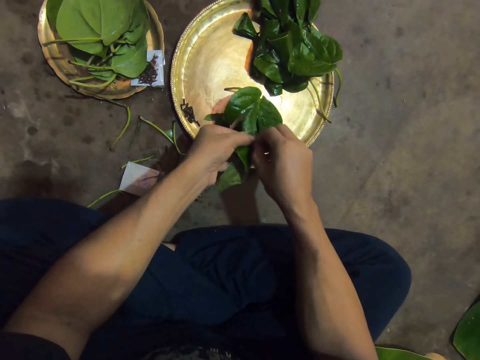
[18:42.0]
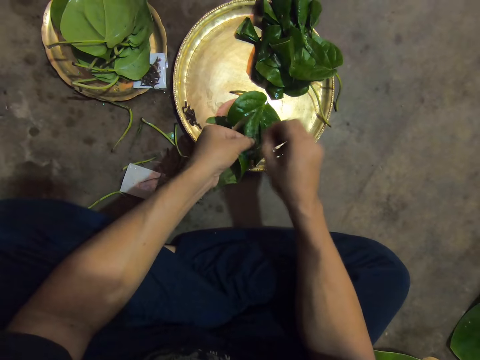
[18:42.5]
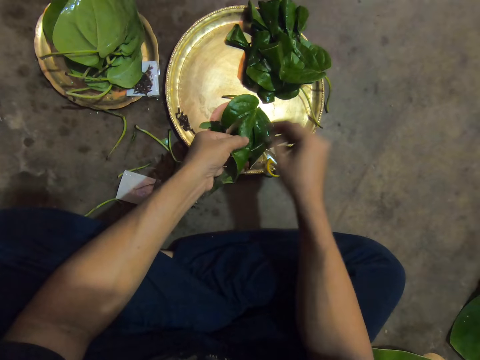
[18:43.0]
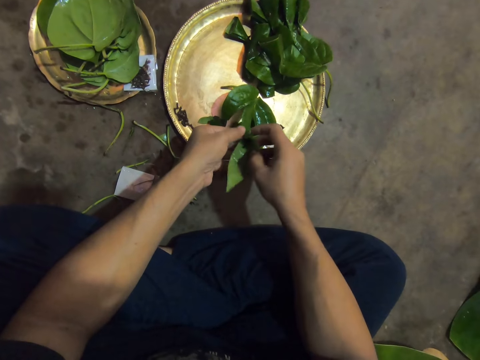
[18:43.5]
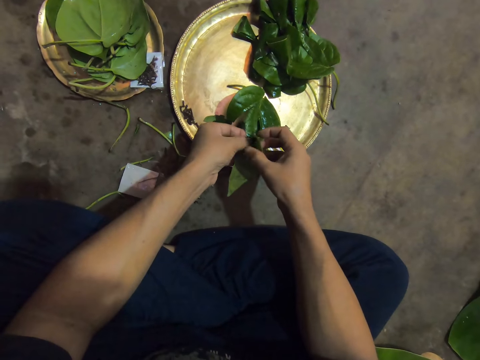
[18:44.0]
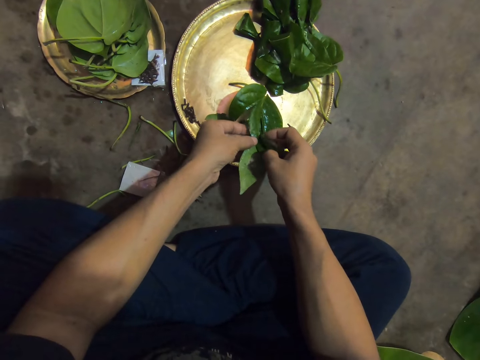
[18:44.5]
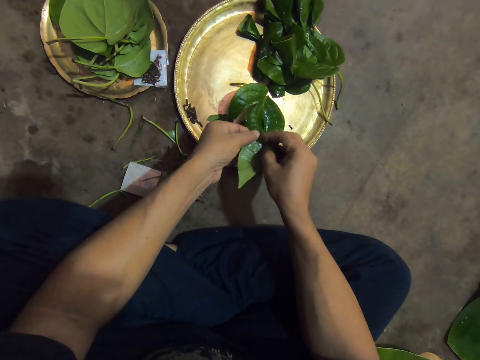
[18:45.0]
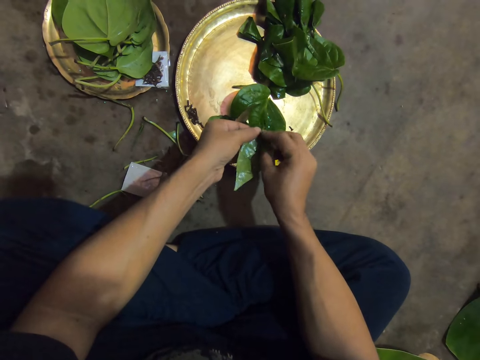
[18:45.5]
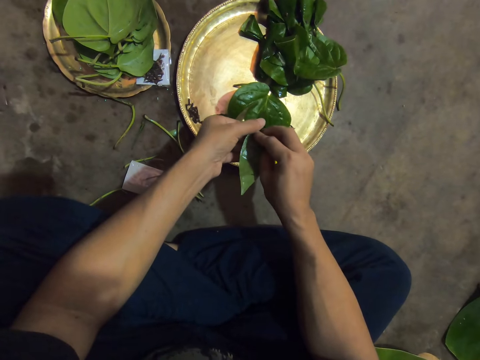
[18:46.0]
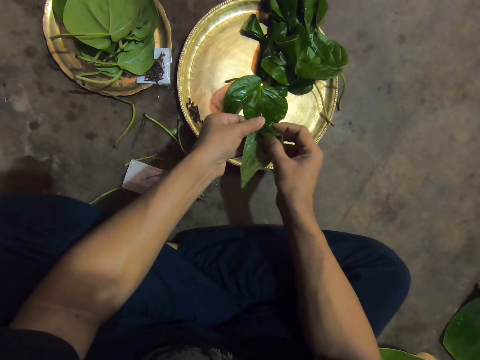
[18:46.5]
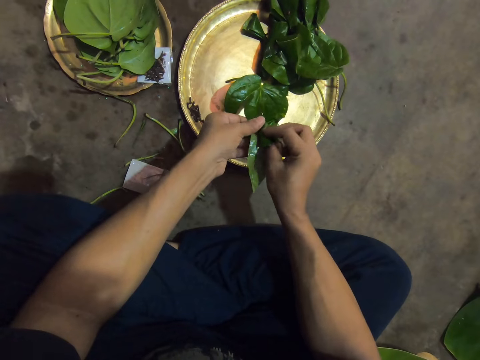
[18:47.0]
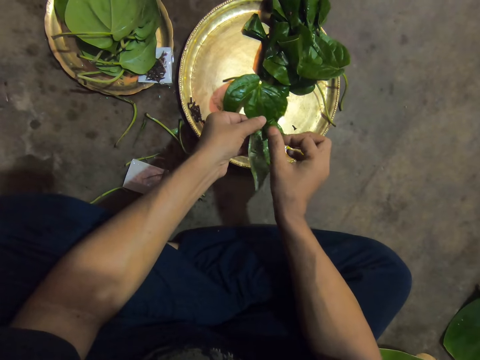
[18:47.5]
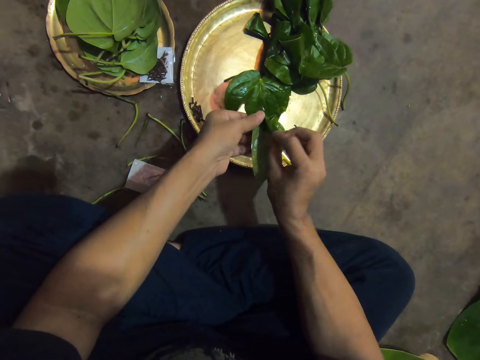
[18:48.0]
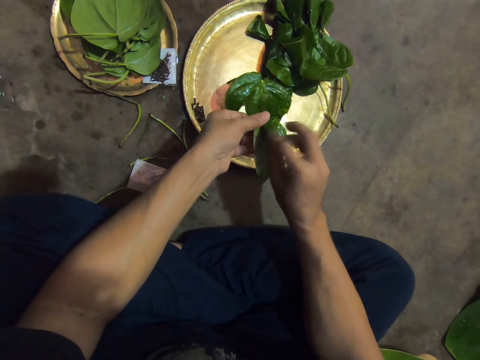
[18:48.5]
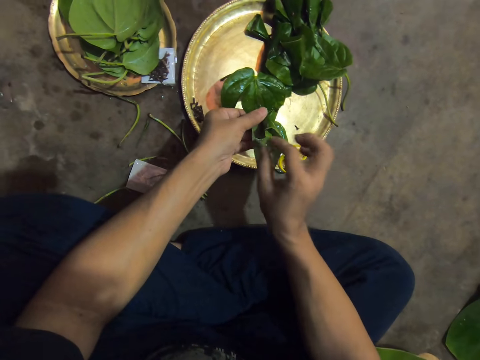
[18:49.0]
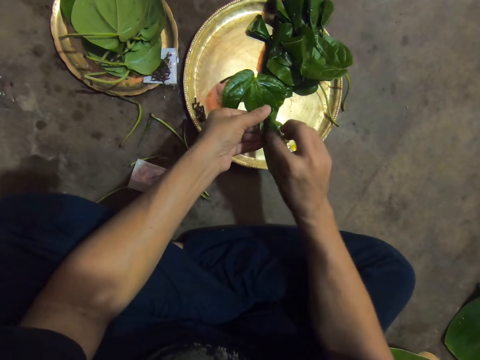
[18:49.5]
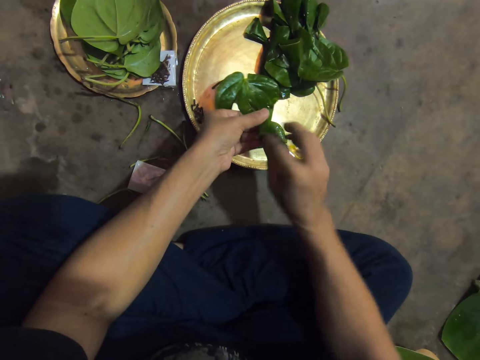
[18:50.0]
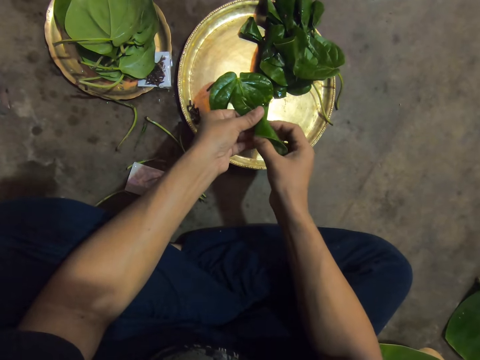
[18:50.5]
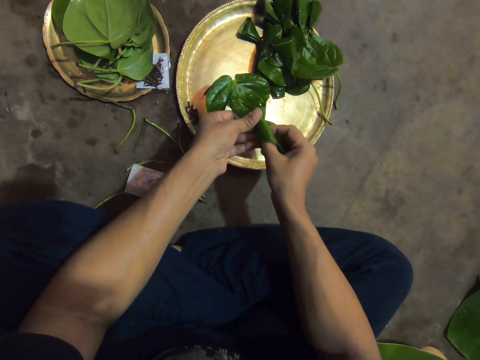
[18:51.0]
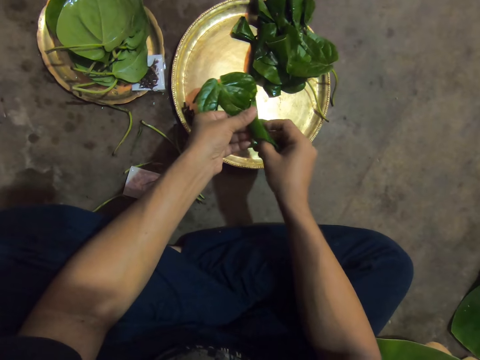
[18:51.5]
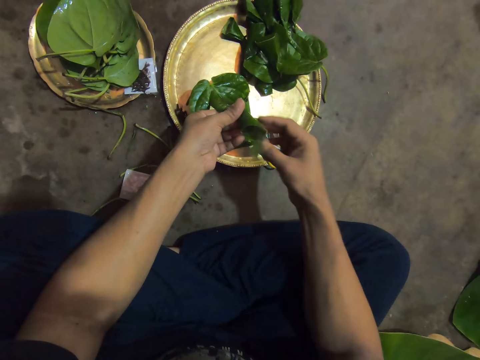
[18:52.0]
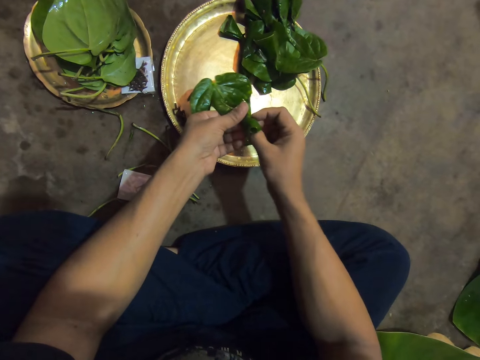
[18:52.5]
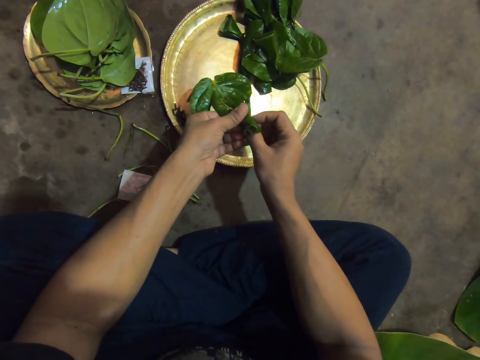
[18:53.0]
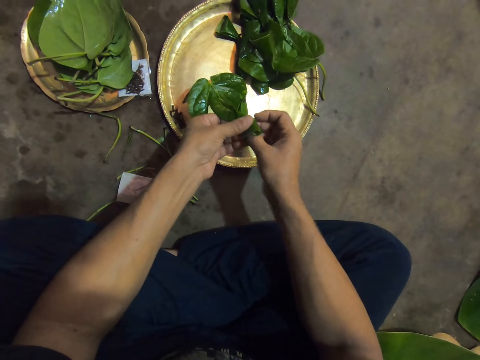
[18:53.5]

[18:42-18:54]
The camera wearer removes a pin from the leaf with his right hand. He places the pin in his right hand onto the tray on the floor. He wraps the leaves together with both hands. He unfolds the leaf with the right hand. He folds the leaf with the right hand. He tucks the apex of the leaf inside with the right hand.

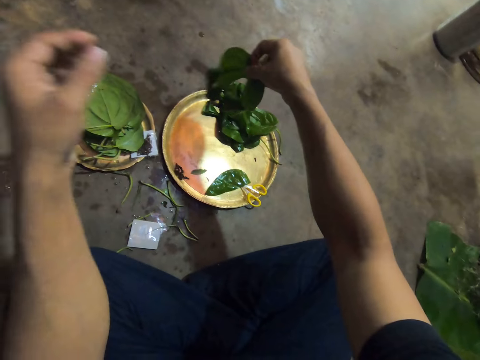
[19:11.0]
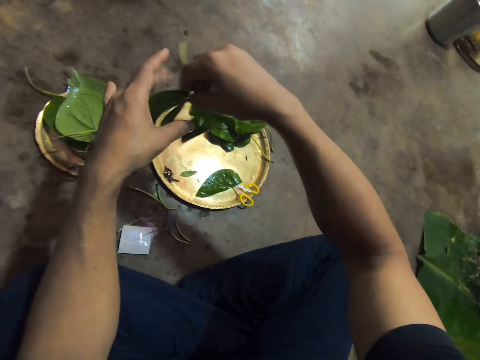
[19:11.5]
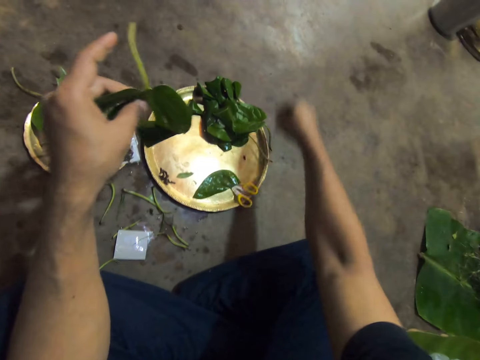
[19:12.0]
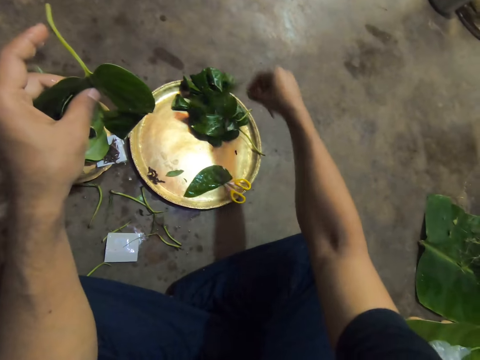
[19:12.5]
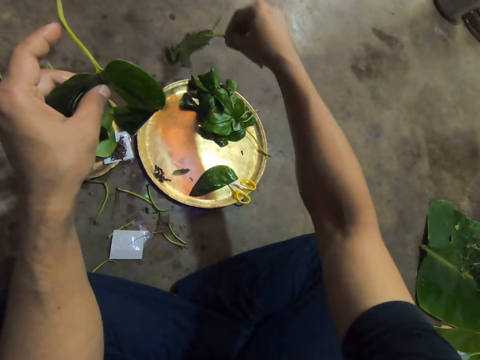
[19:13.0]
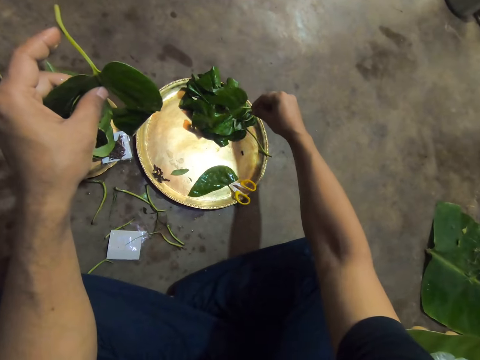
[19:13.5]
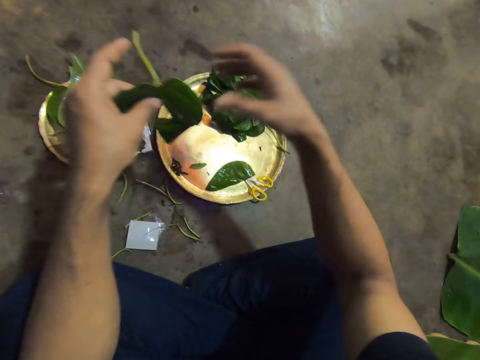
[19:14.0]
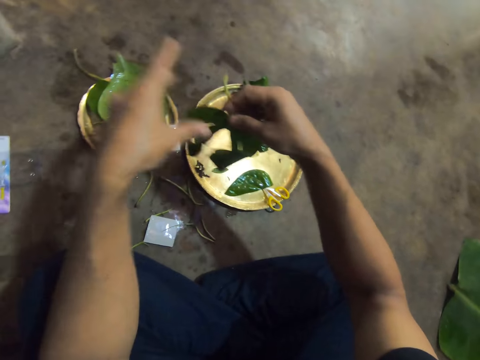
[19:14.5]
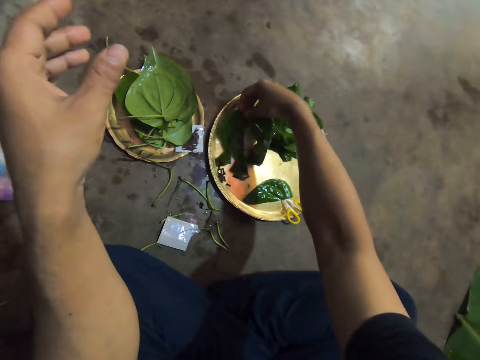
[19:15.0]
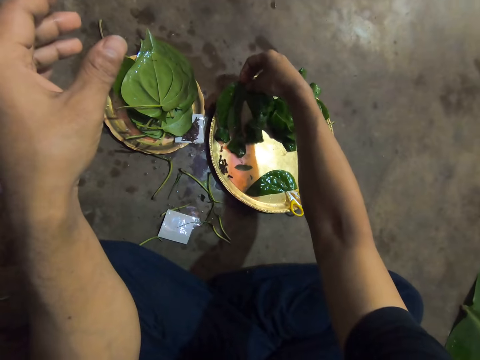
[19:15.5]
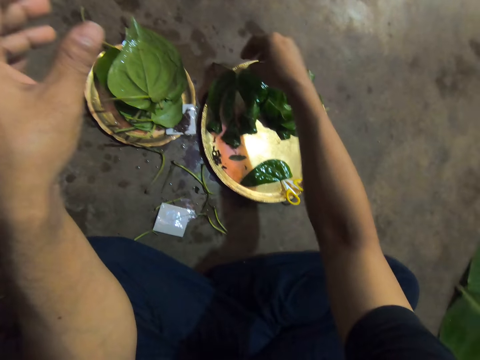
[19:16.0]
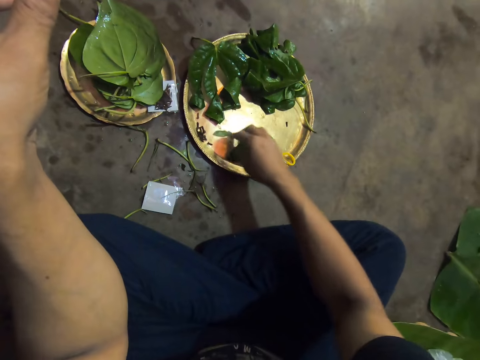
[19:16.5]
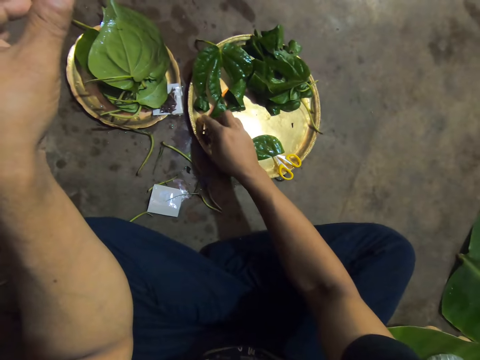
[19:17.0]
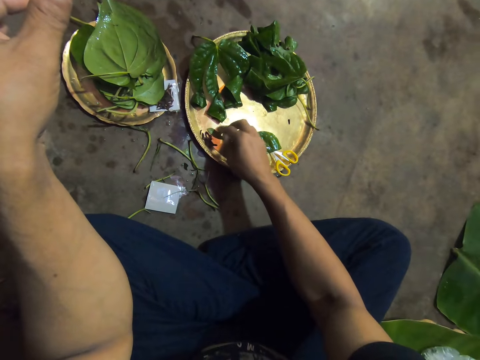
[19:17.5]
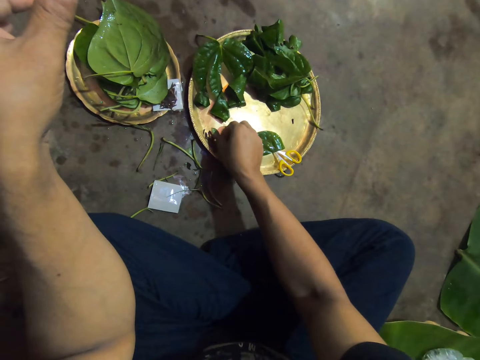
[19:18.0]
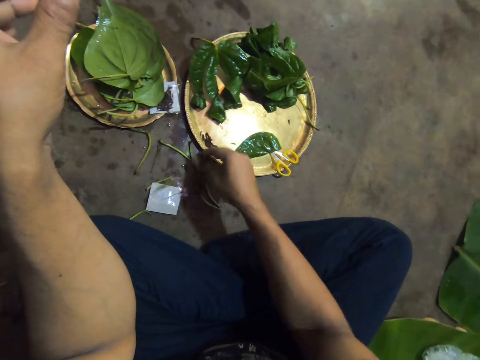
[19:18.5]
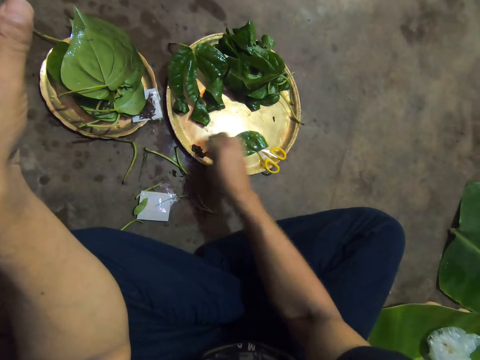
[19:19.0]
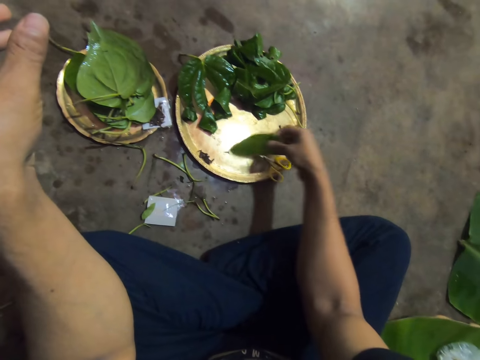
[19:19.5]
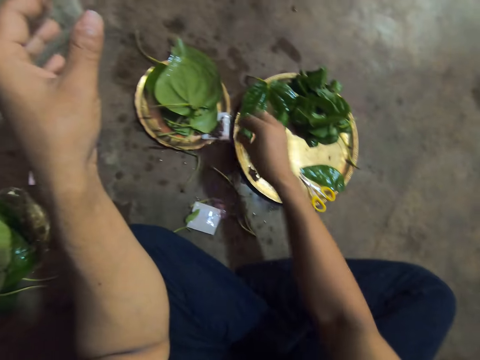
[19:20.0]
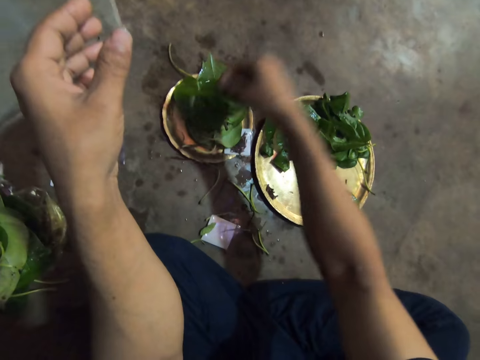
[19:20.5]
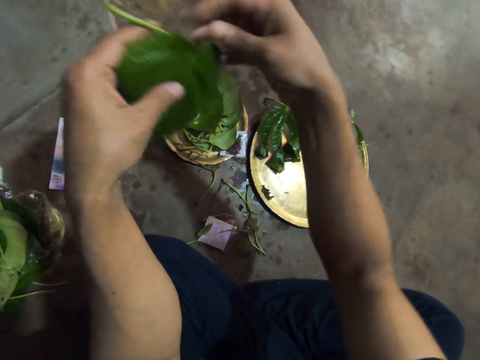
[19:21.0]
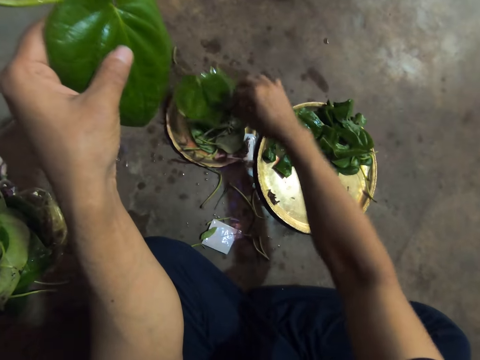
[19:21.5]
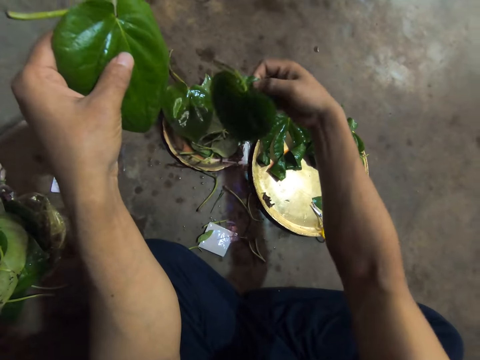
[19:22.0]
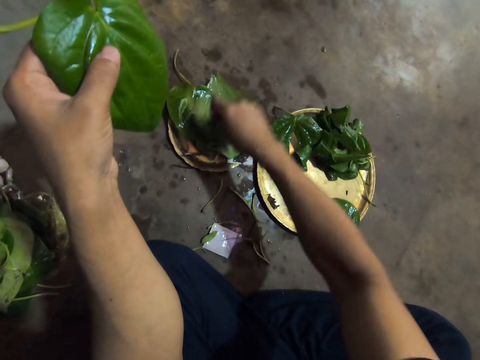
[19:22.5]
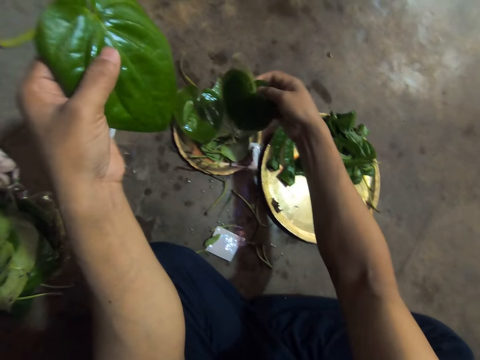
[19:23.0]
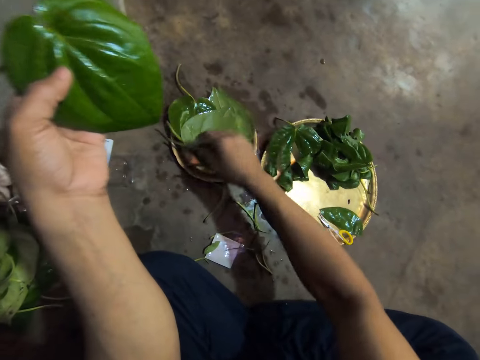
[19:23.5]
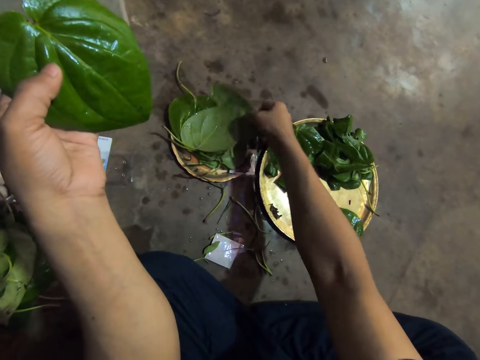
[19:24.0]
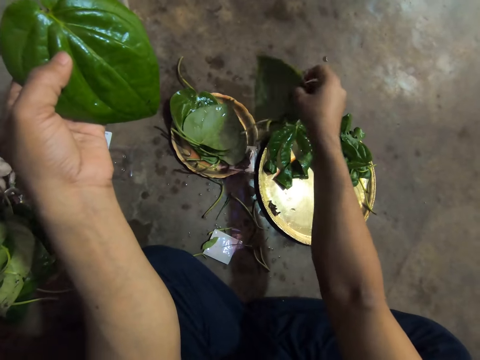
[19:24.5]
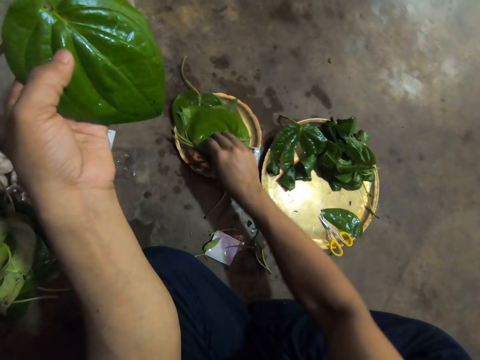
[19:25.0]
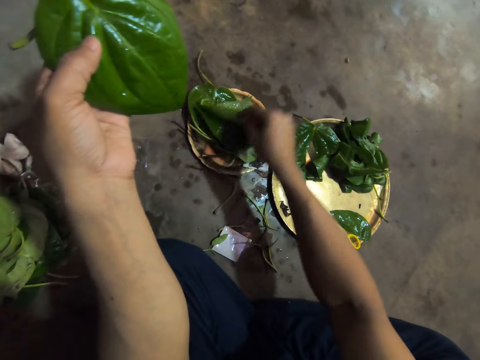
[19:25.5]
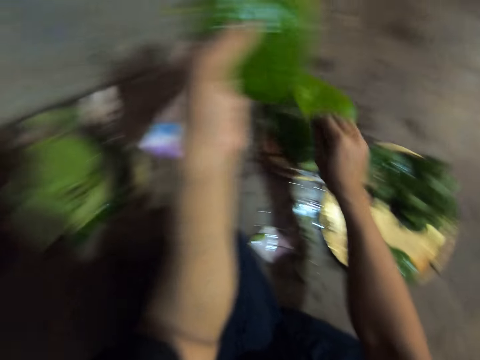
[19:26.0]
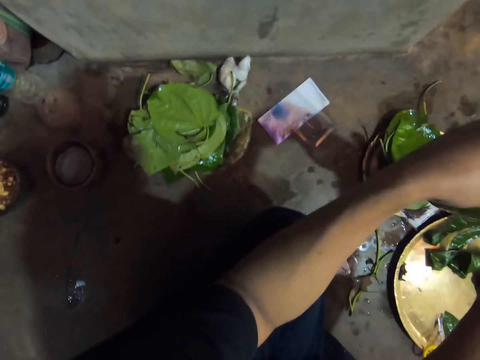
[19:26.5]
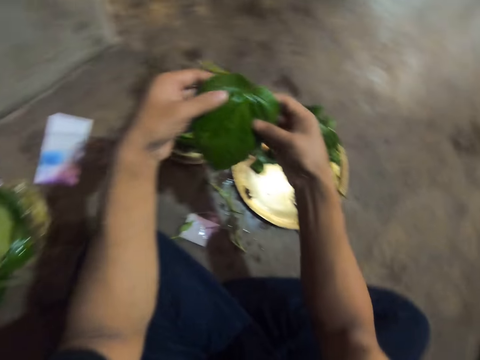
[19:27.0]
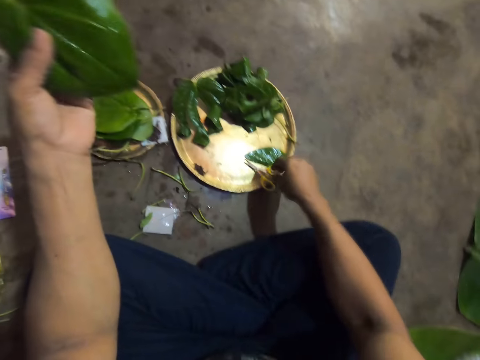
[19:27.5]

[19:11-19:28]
The camera wearer passes the leaf in his right hand to his left hand. He adjusts a leaf on the tray with his right hand. He picks the leaf from the basin with the right hand. He places the leaf in the basin with the right hand. He passes the leaf in his left hand to his right hand. He places the leaf in his right hand onto a smaller tray of leaves on the floor. He adjusts leaves on the tray with his right hand. He picks a piece of the leaf from the basin, throws the piece of the leaf on the floor, picks a piece of the leaf from the basin and places the piece of the leaf on the basin. He picks a leaf from the smaller tray of leaves on the floor with his right hand. He passes the leaf in his right hand to his left hand. He adjusts leaves on the smaller tray of leaves with his right hand. He picks the leaf from the basin with the right hand. He turns the leaf with the right hand. He places the leaf on the basin with the right hand. He picks the leaf from the basin with the right hand. He places the leaf on the basin with the right hand. He picks the leaf from the basin with the right hand.
